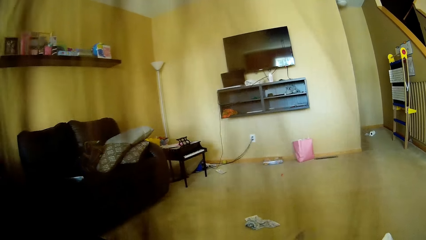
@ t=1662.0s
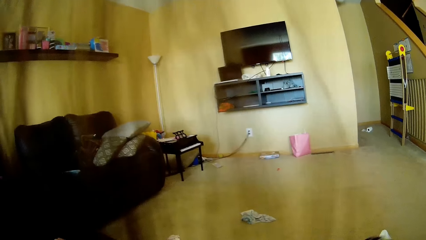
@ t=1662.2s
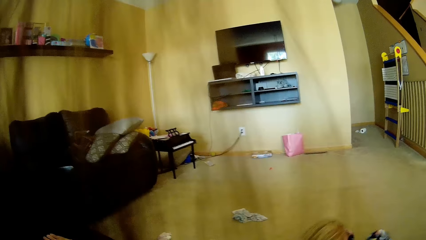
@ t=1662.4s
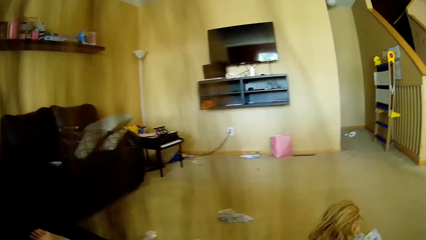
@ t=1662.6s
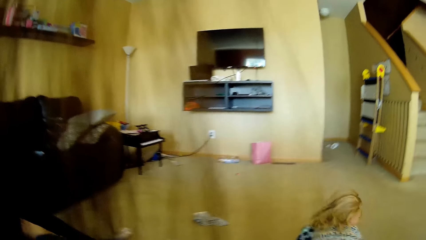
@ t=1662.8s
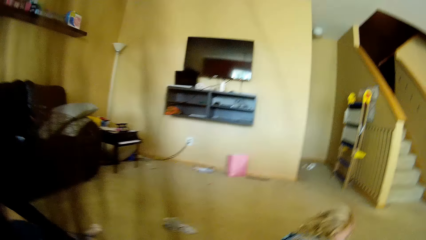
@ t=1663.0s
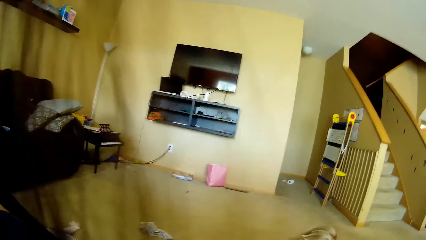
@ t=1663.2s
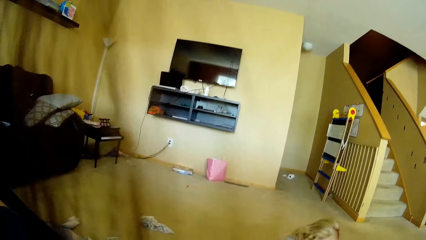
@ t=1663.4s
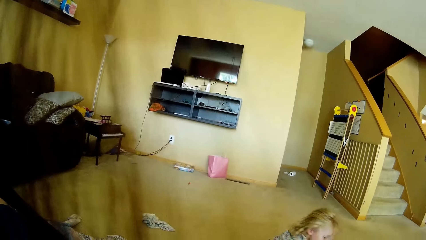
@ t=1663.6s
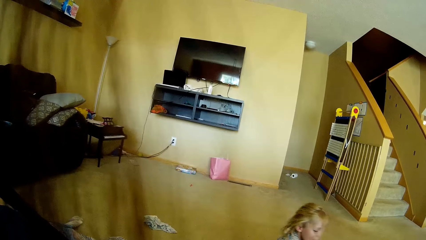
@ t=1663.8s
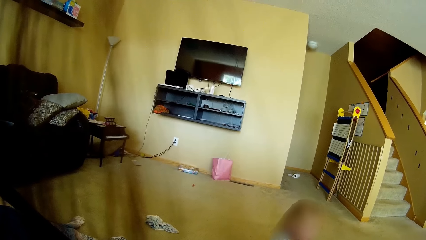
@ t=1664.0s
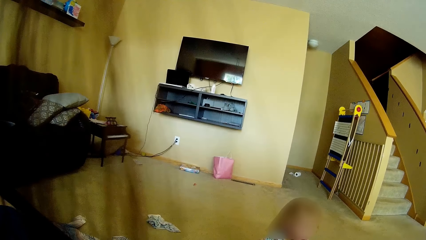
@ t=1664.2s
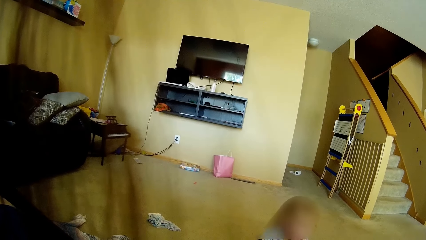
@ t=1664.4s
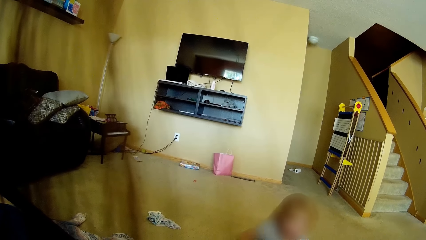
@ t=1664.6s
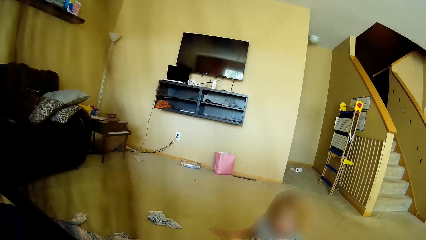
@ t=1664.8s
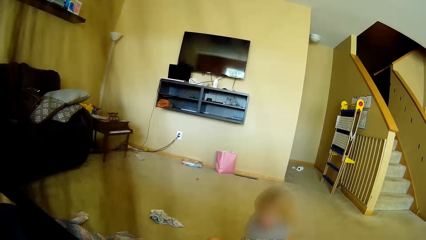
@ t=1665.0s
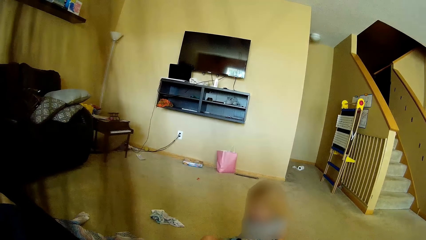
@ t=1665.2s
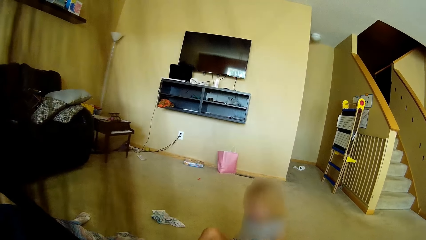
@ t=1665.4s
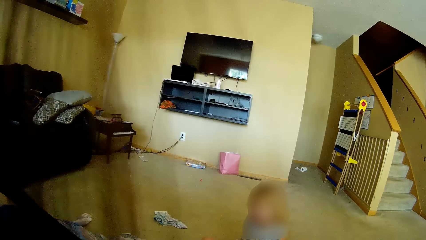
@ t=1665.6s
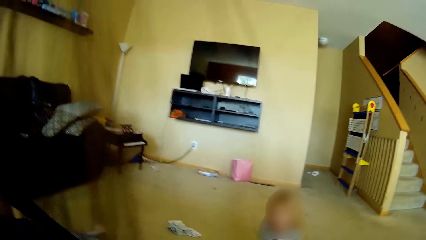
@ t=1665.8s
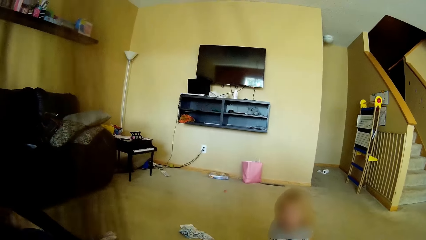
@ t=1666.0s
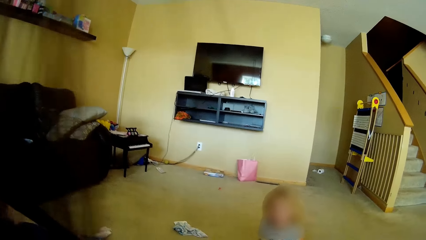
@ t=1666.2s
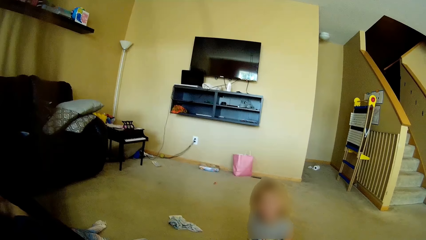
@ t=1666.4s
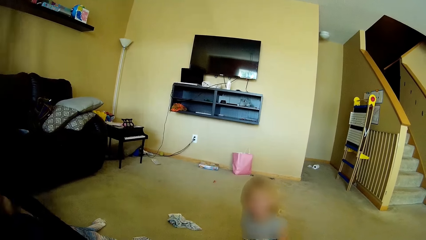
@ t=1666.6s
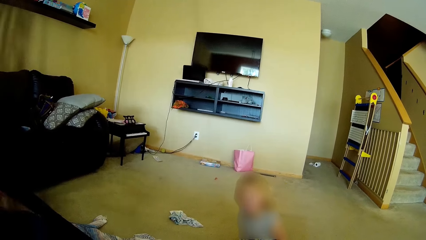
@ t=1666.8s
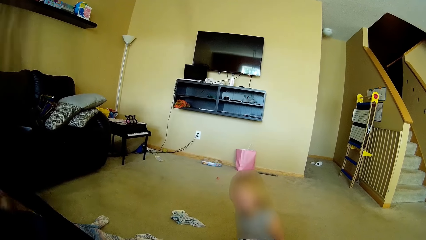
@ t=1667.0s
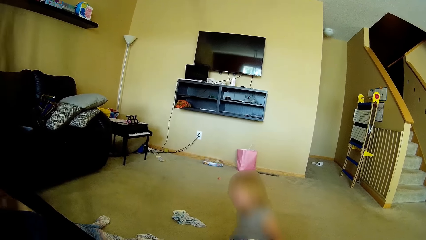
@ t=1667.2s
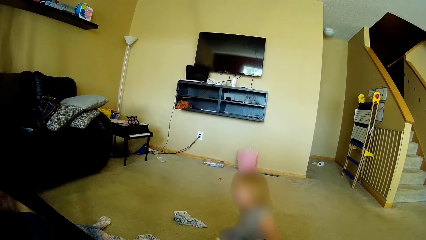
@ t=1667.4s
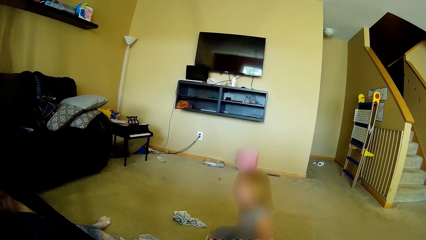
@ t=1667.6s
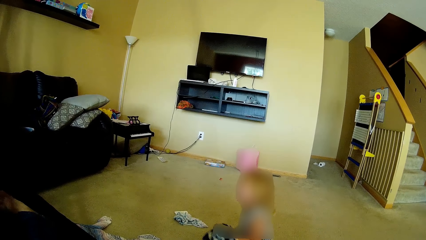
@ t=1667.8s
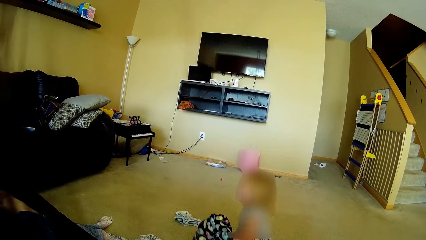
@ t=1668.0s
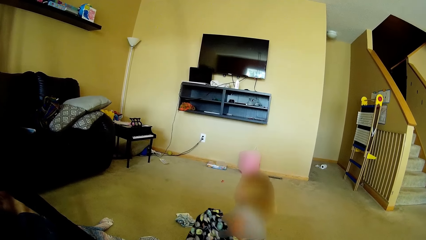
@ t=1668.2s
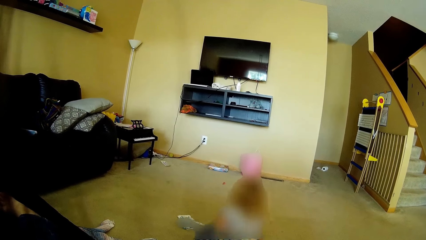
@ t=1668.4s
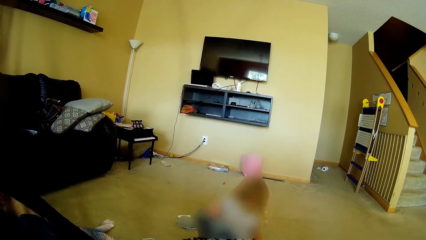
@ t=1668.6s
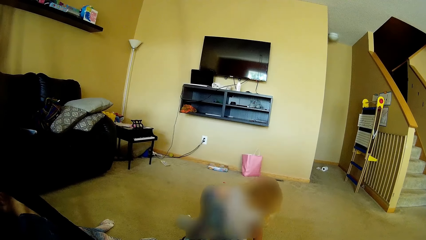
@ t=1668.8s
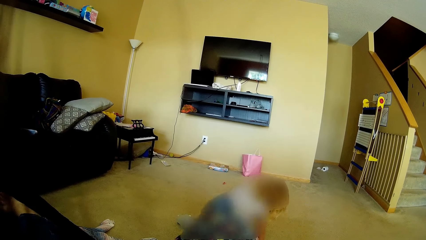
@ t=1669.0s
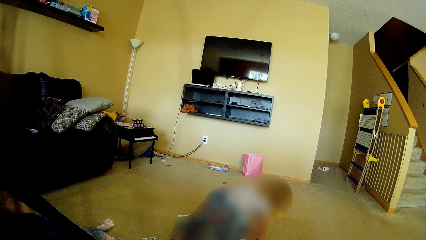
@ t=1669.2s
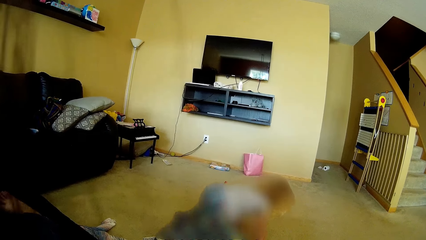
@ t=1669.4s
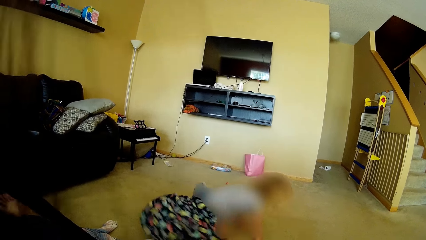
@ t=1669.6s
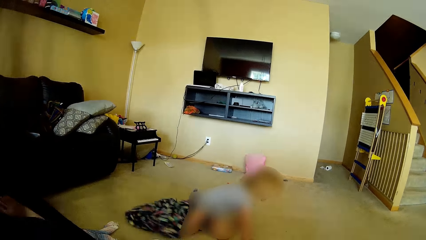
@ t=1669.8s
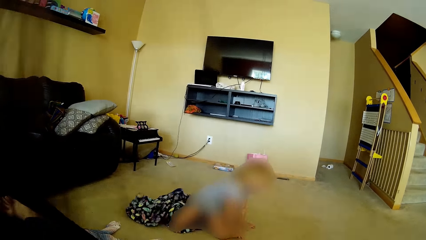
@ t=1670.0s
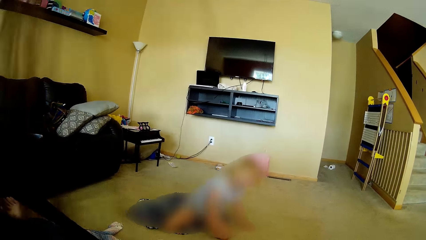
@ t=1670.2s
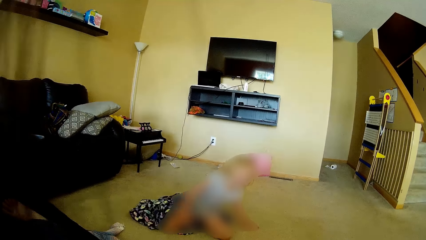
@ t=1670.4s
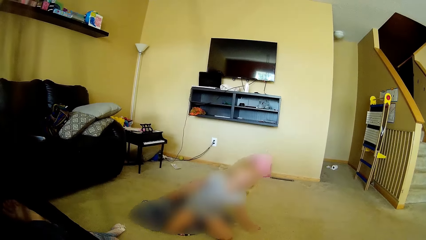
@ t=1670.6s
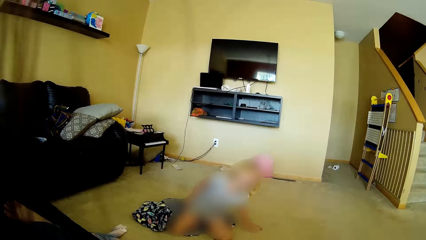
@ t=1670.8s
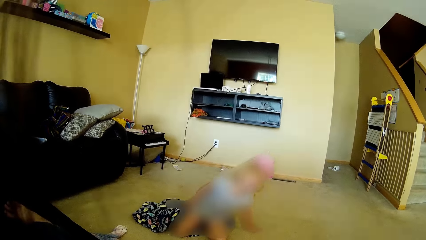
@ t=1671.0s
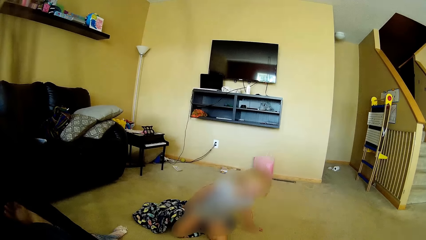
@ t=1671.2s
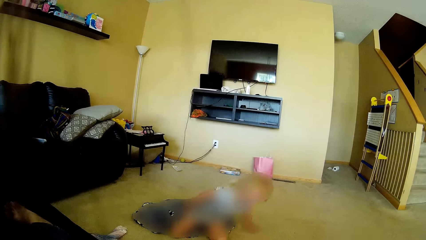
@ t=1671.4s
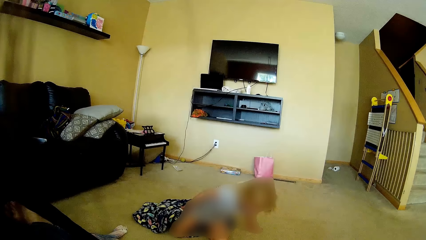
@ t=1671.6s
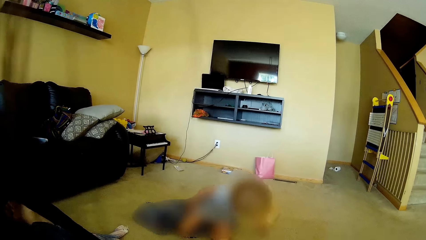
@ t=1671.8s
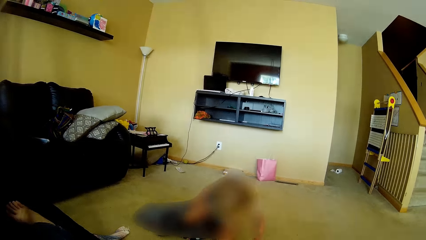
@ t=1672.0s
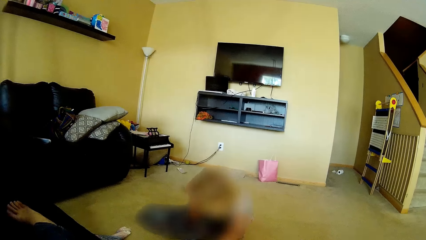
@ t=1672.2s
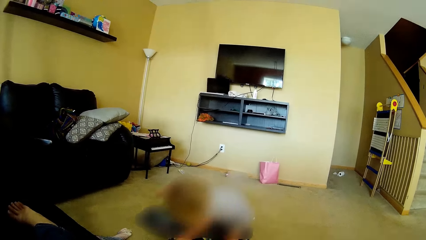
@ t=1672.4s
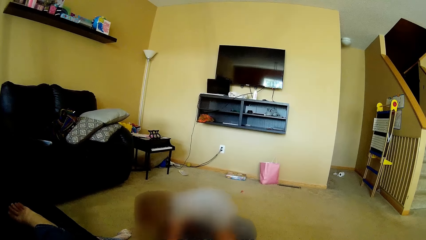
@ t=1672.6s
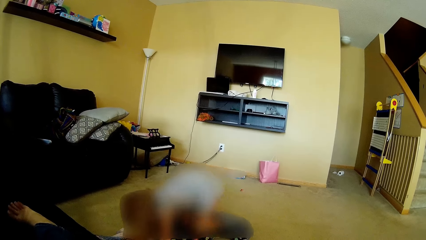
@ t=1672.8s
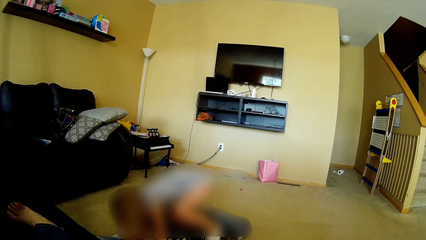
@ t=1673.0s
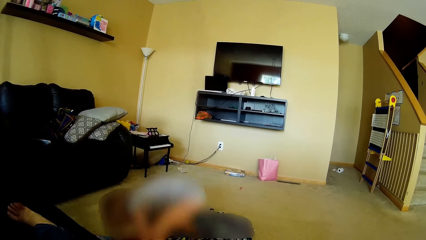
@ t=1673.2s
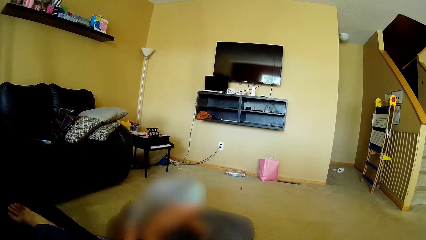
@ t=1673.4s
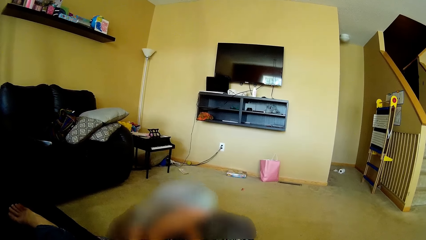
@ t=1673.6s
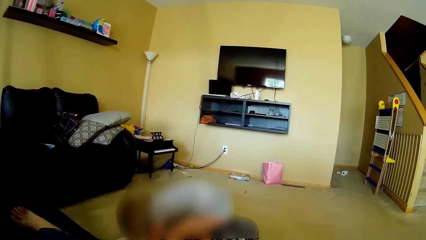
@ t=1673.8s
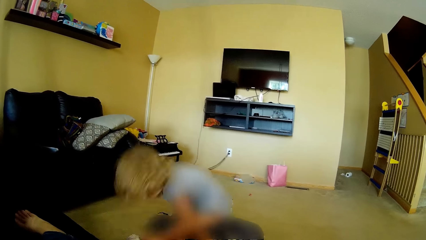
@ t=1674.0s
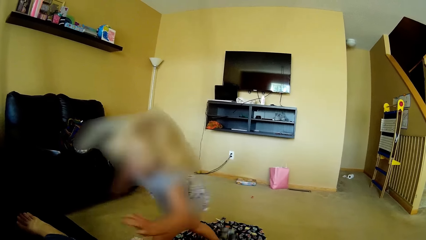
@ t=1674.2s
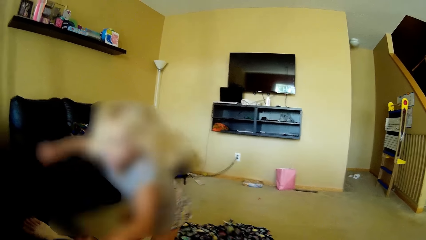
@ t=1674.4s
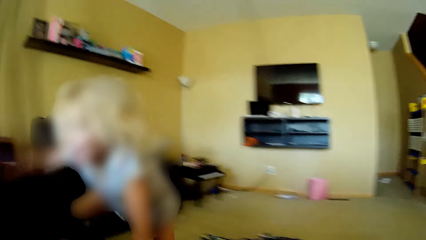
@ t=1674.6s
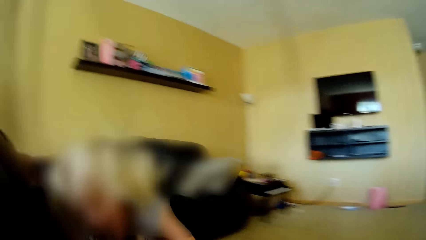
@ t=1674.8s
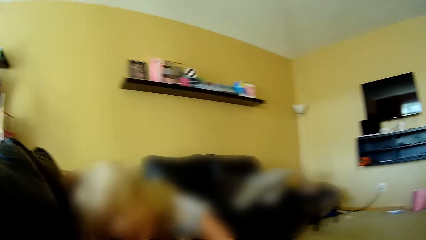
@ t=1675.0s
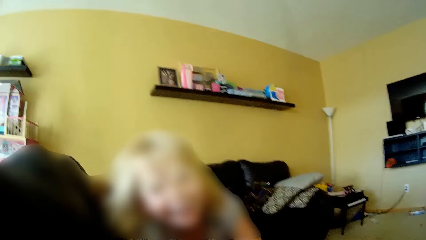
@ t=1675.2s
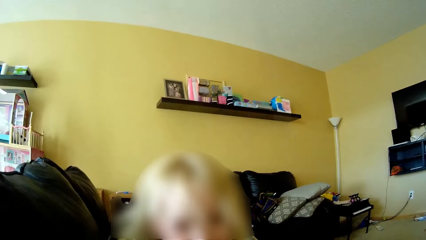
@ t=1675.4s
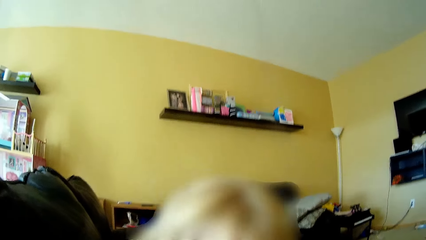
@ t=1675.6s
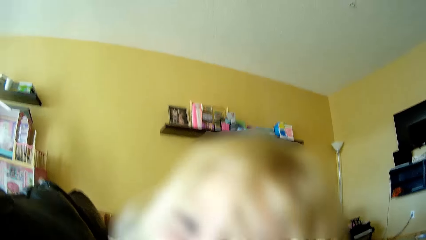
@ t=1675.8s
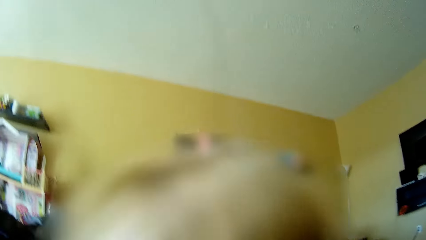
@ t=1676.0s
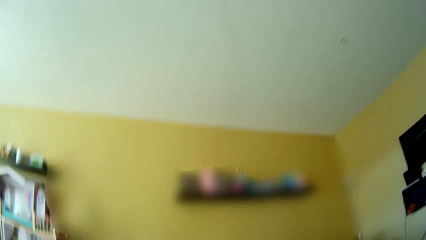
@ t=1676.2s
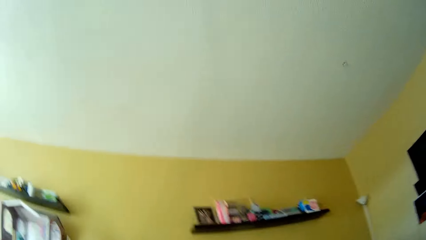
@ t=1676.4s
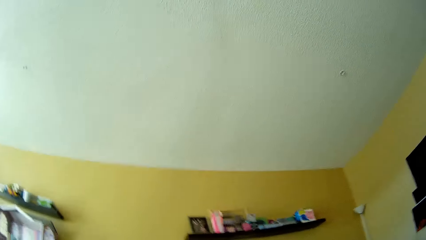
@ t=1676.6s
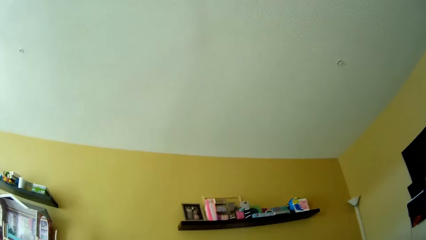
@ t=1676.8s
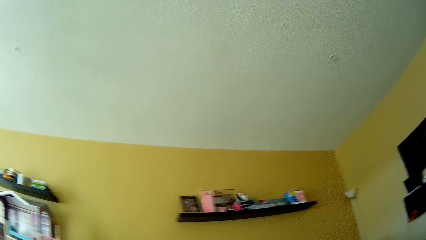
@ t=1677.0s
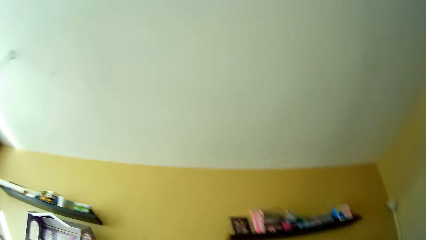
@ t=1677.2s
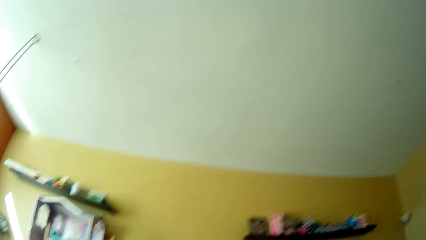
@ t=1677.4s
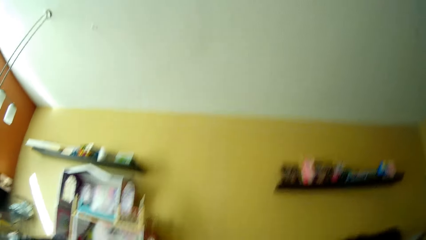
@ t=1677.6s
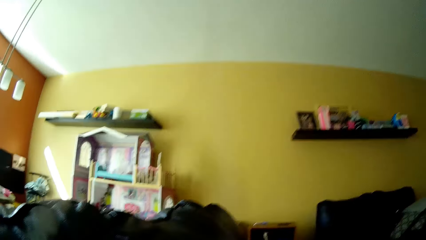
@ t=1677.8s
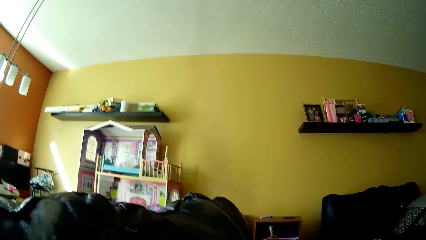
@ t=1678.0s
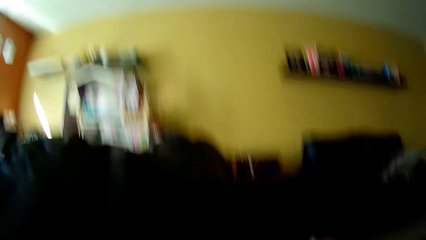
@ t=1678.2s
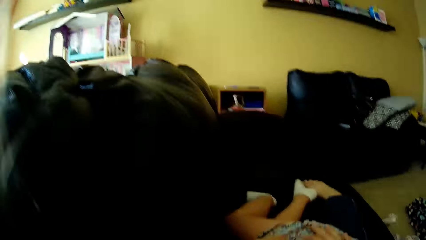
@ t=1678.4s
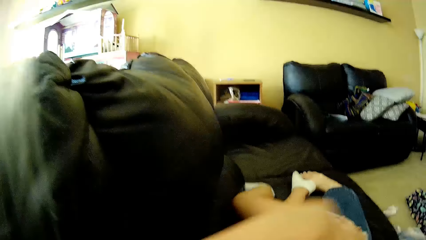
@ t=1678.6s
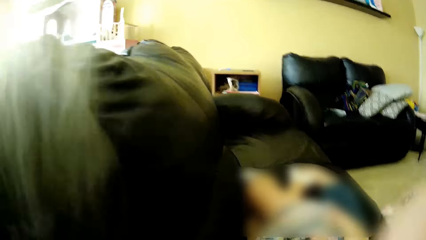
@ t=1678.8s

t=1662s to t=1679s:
The girl sits up on the living room floor. The camera wearer speaks to the girl. The girl turns on the living room floor. She laughs. The camera wearer looks at the girl and speaks to the girl. The girl stands up from the living room floor. She plays. She climbs on the couch. She jumps on the chair. She speaks to the camera wearer. The camera wearer speaks to the girl.
